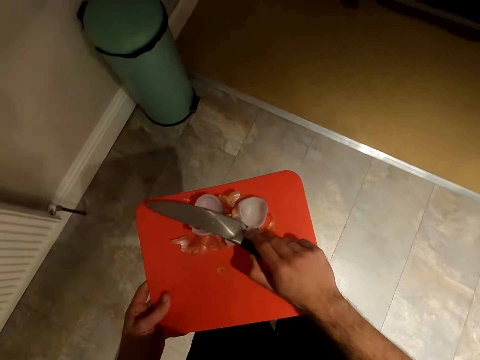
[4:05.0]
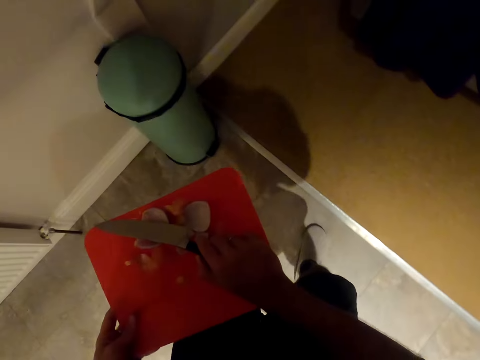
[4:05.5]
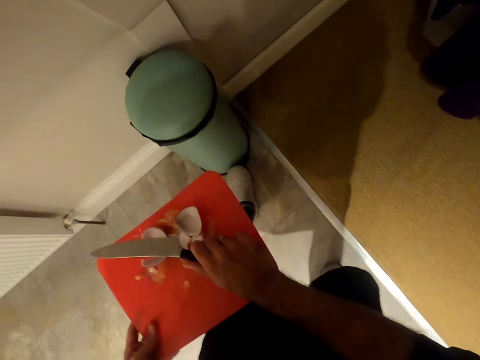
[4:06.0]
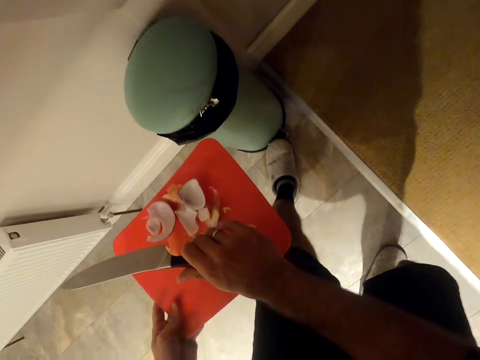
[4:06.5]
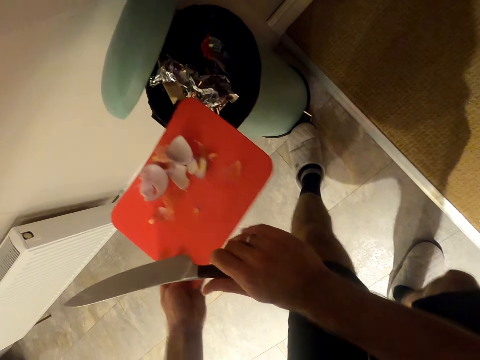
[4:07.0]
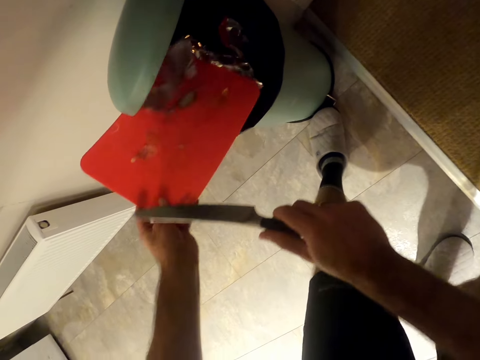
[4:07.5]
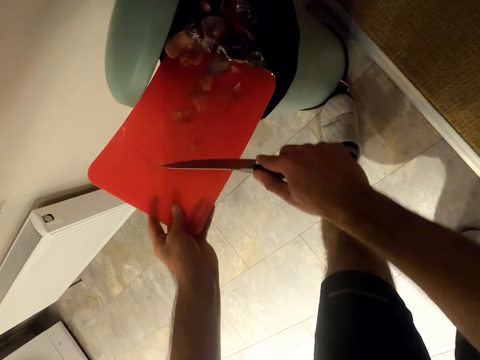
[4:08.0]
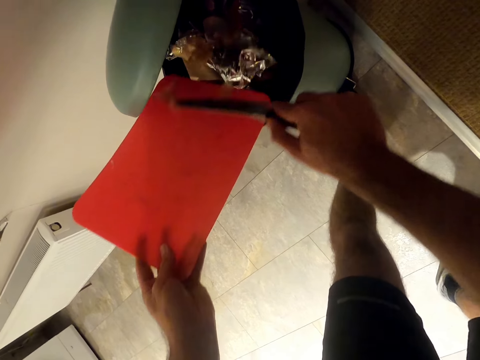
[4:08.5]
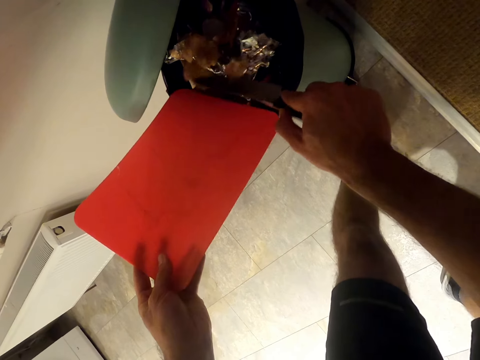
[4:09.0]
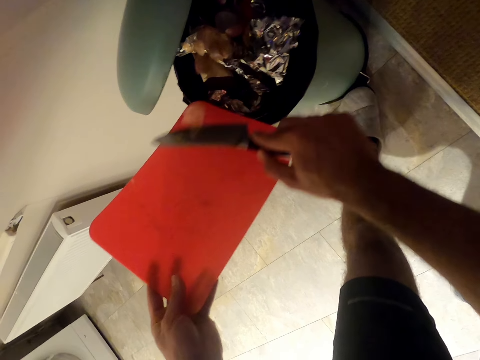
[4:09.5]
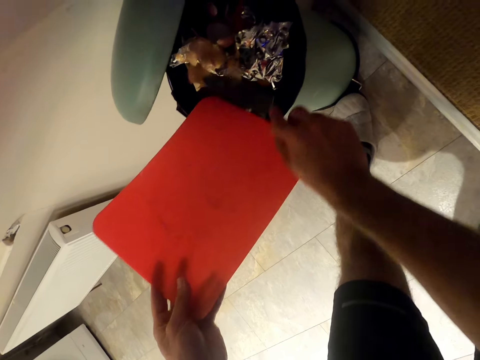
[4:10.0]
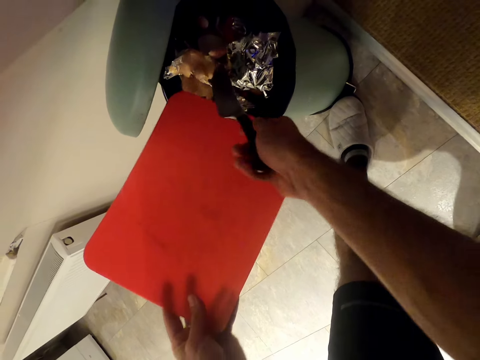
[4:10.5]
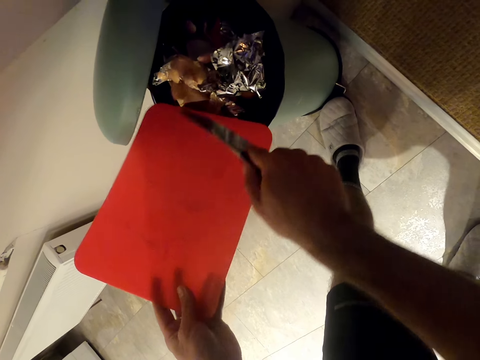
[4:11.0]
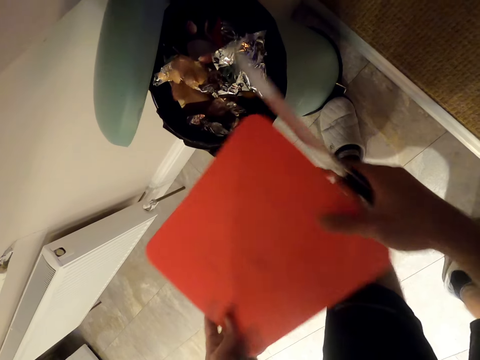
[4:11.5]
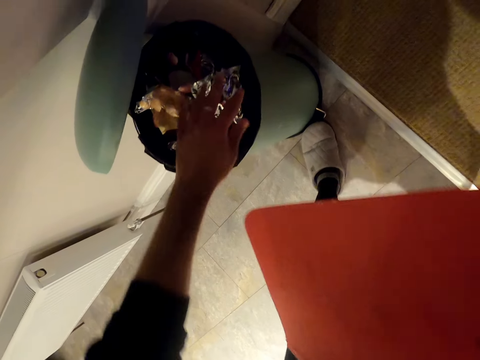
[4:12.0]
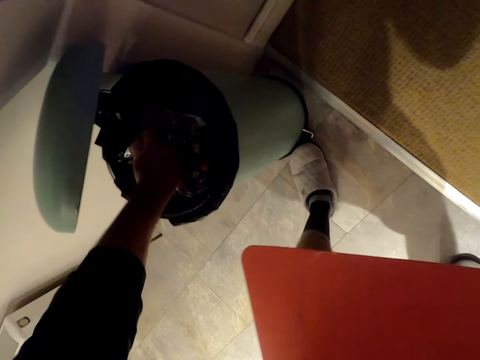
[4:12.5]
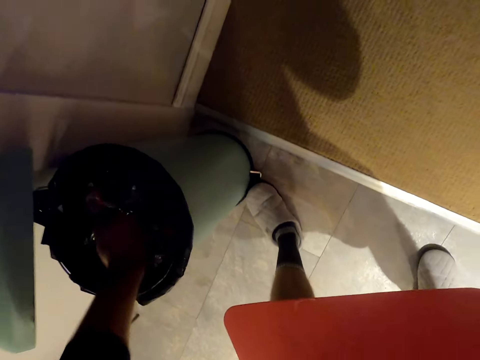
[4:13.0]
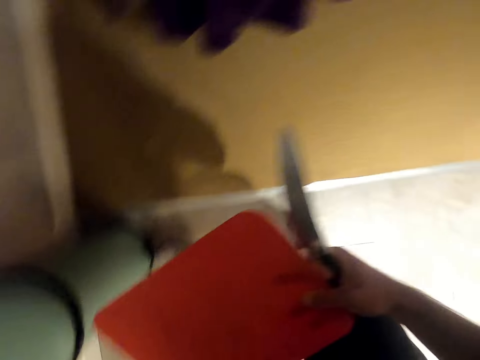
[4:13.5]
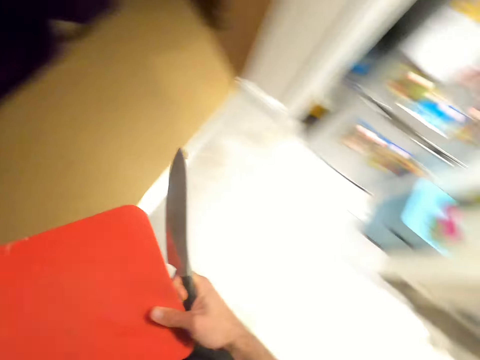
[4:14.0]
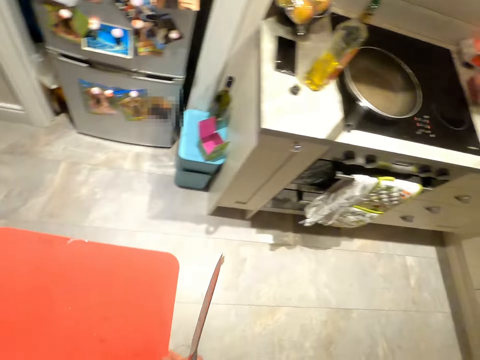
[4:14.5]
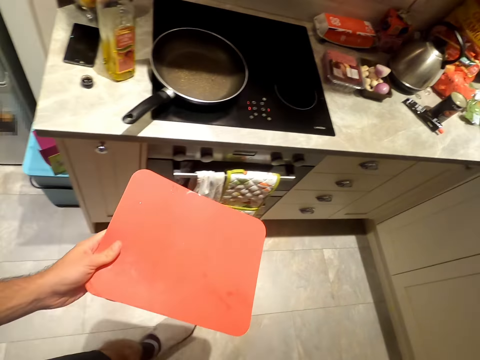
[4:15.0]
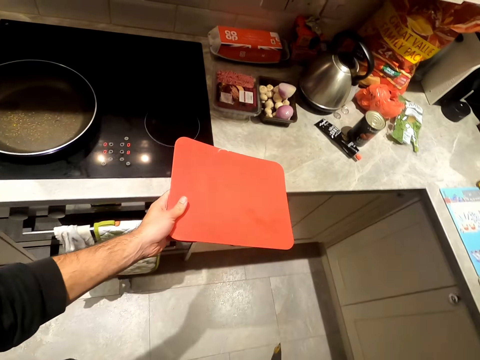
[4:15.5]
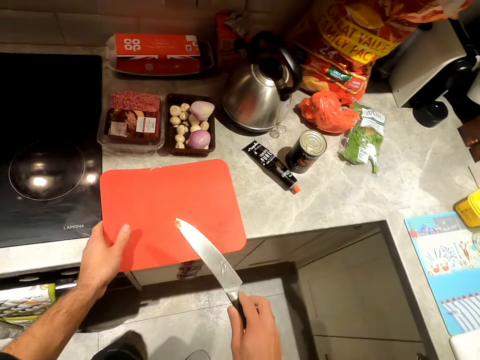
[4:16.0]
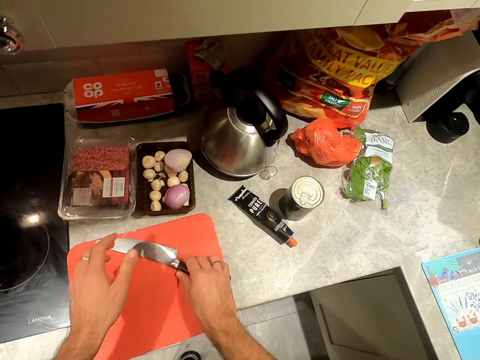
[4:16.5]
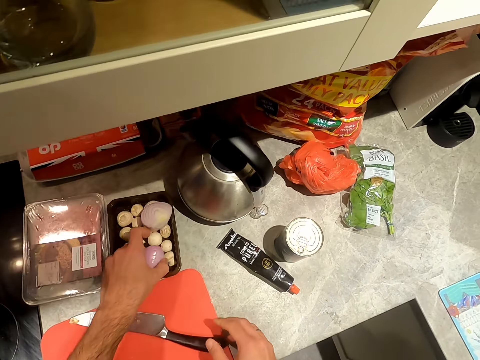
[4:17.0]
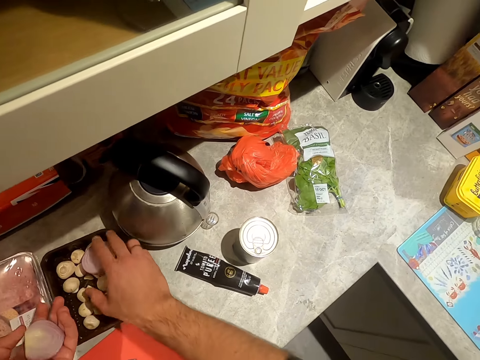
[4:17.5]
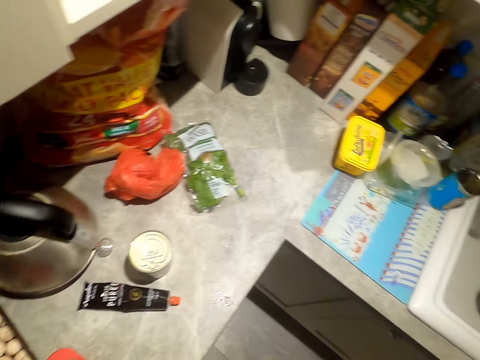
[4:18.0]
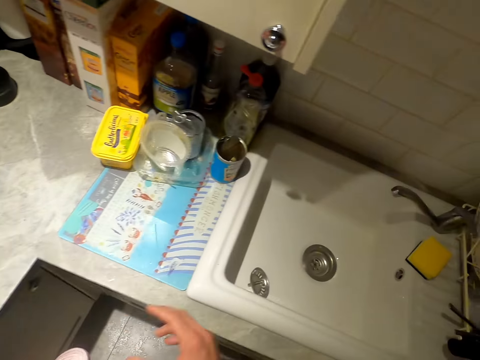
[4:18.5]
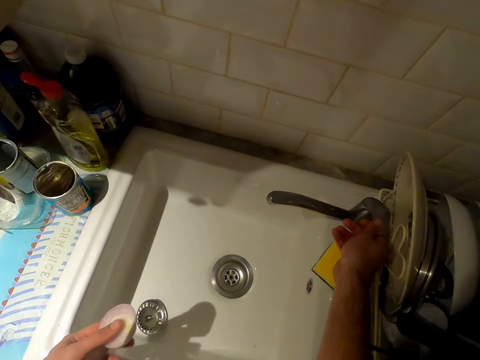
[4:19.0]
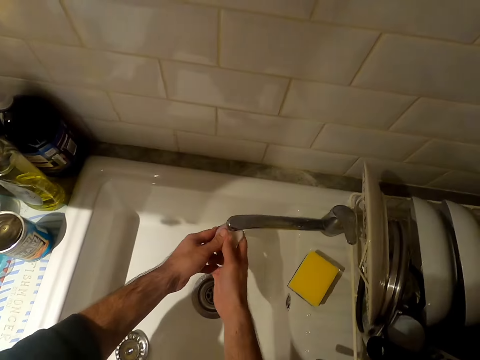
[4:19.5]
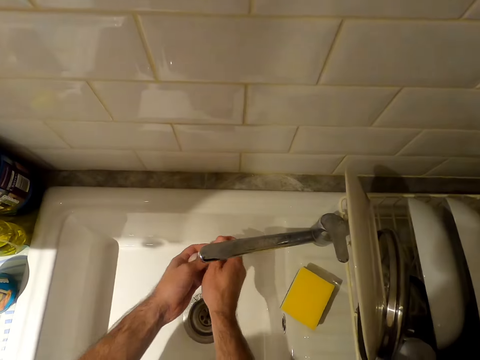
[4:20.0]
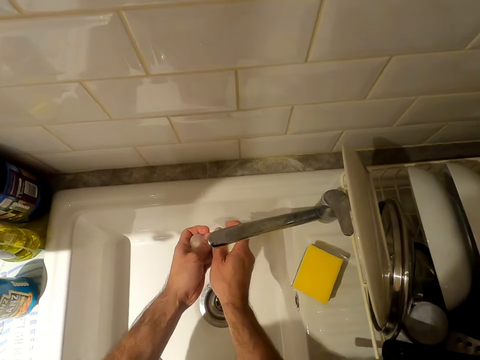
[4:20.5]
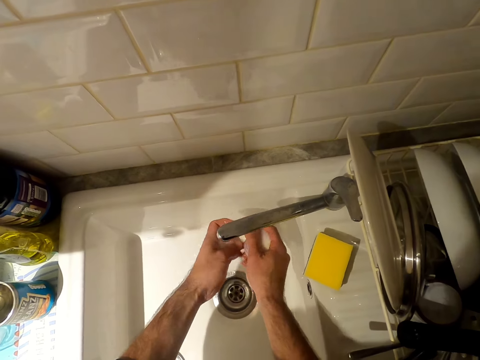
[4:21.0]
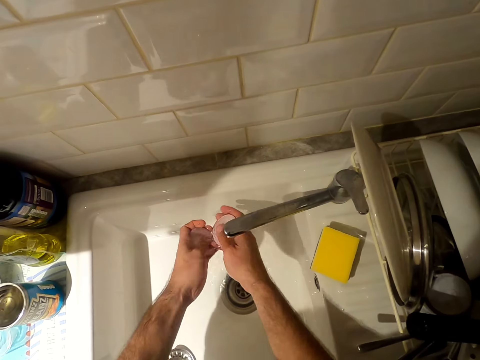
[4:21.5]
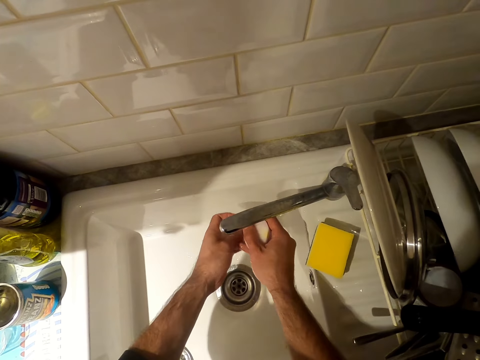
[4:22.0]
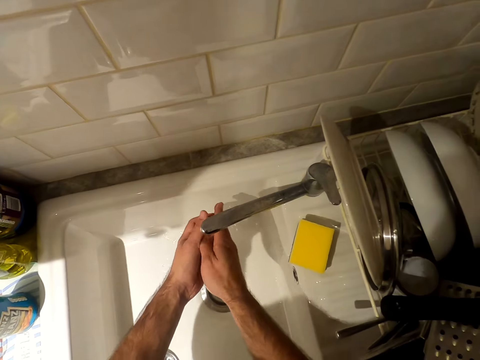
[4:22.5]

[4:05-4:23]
The camera wearer puts the onion covers in the dustbin. They put the chopping board on the table. They pick onions from the container. They open the kitchen tap. They wash the onions in the sink.

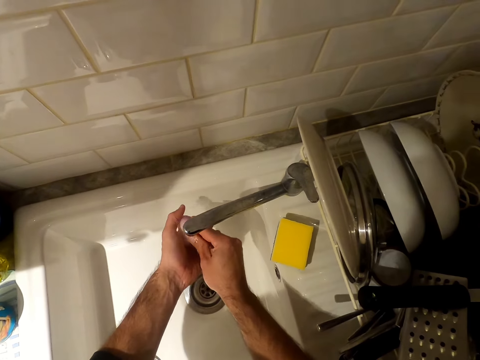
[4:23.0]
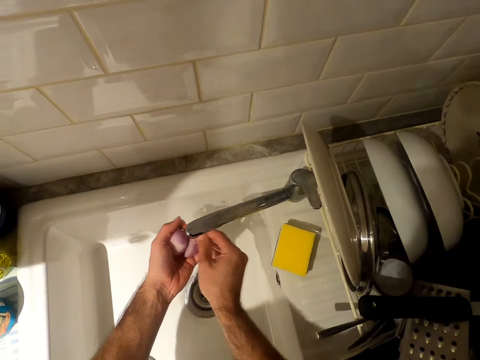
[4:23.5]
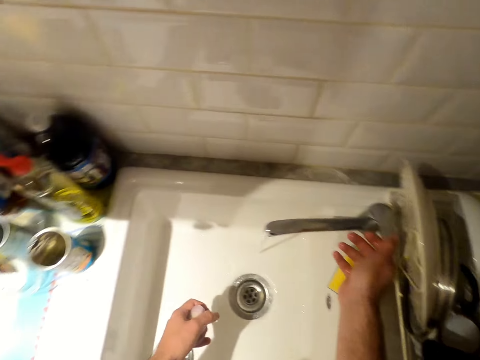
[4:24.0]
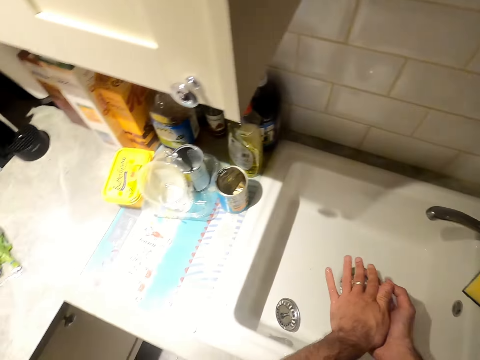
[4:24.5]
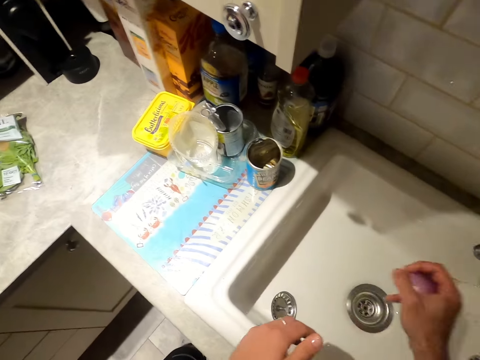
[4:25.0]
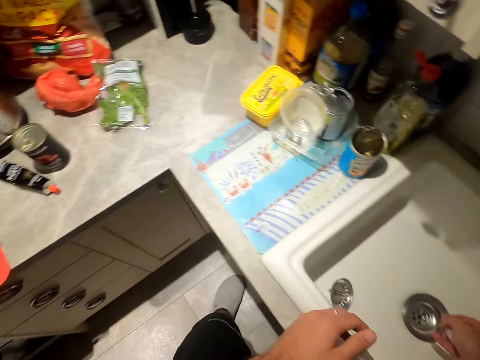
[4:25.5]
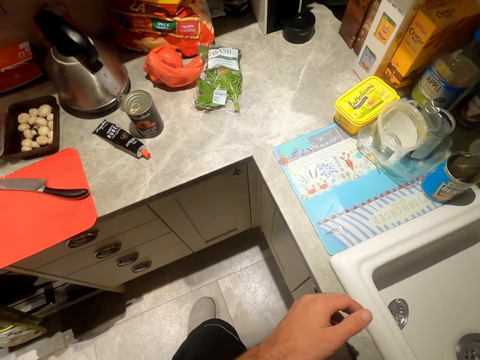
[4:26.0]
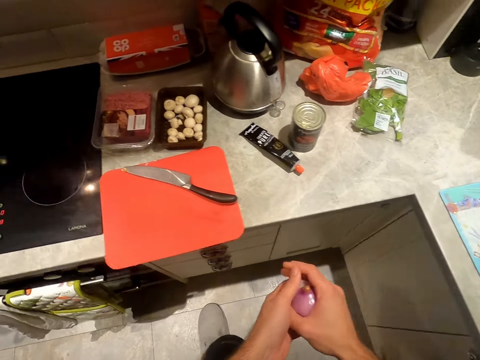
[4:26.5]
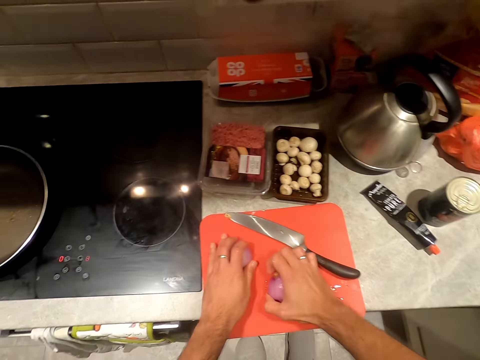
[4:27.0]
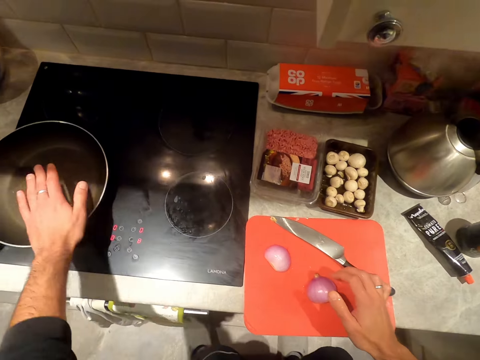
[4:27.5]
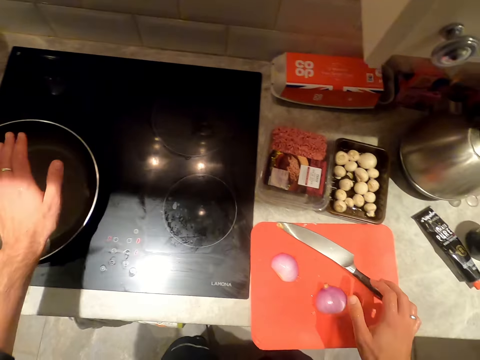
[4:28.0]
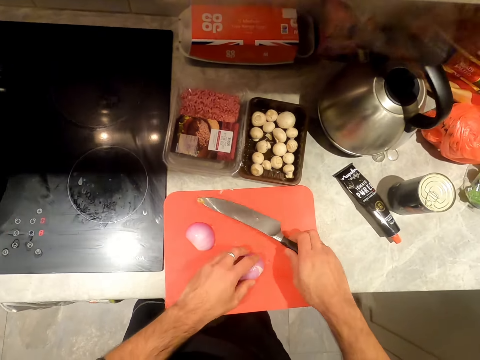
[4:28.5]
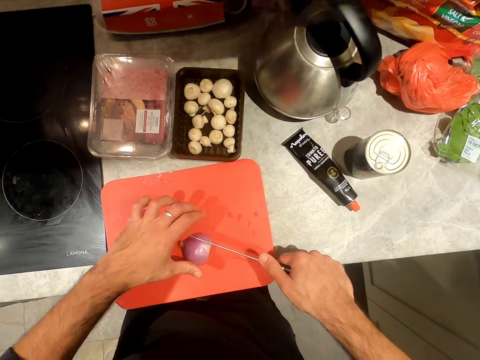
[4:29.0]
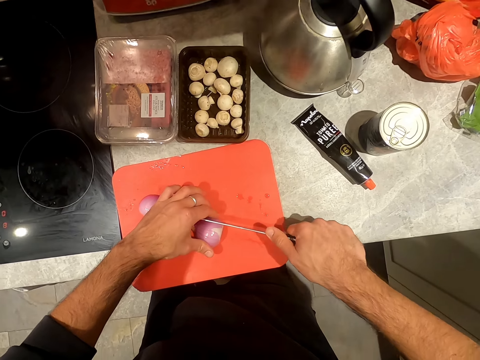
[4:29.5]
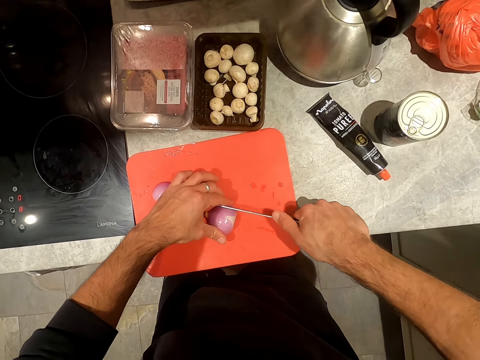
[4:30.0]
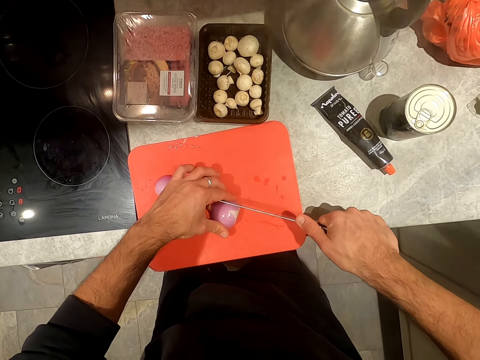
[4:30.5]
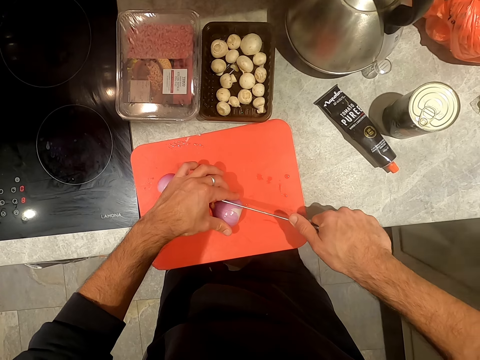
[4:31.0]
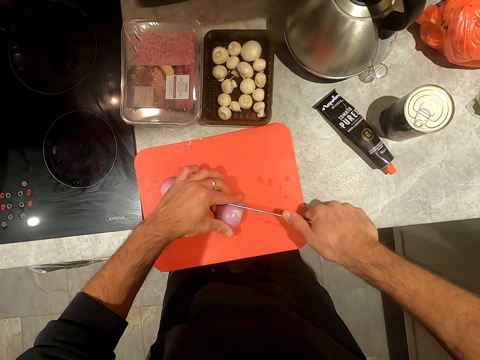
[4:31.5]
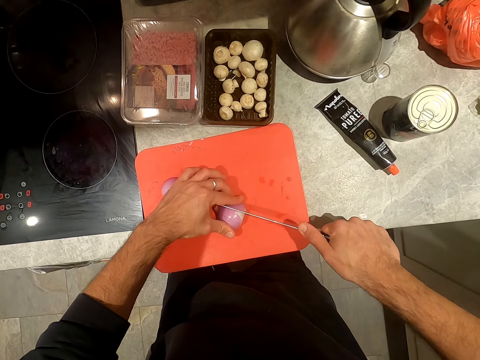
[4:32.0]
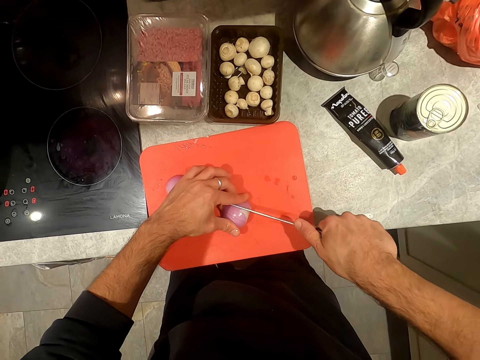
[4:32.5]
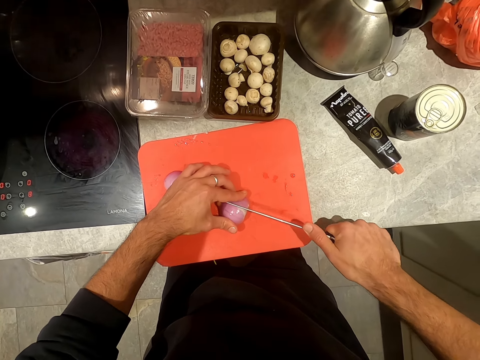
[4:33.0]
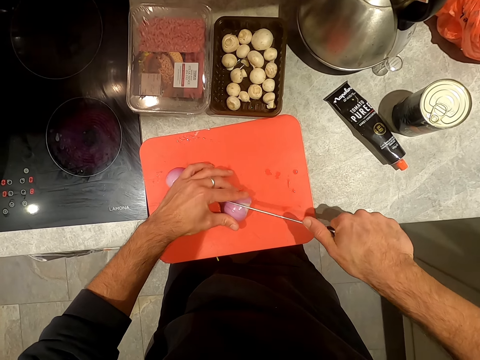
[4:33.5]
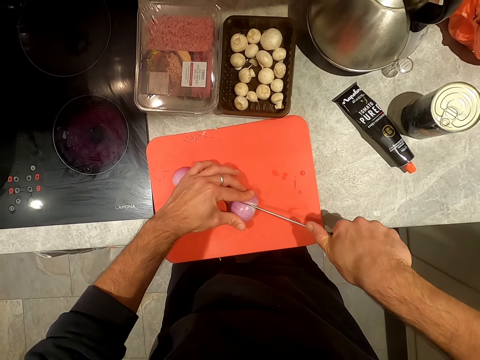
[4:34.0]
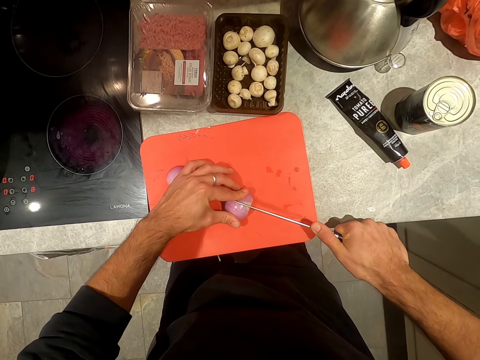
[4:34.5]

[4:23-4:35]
The camera wearer closes the kitchen tap. They put the onions on the chopping board. They cut the onions with the knife in the chopping board.
